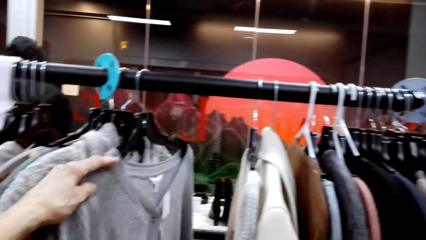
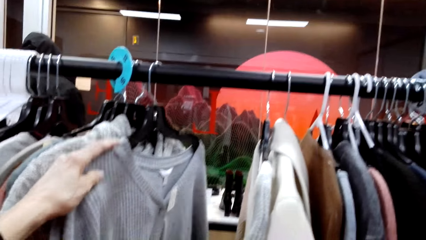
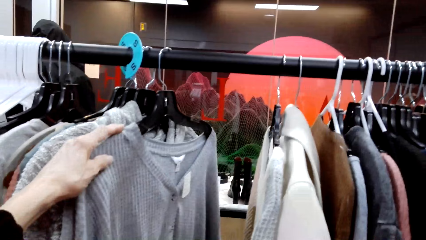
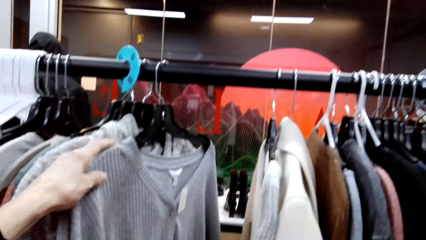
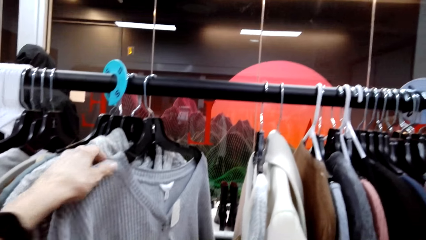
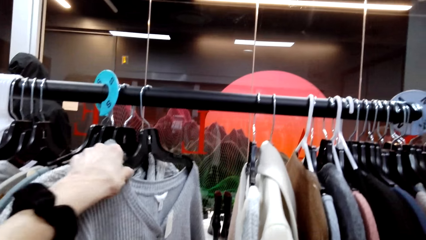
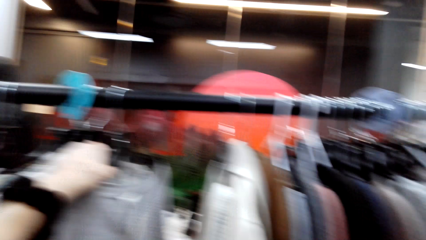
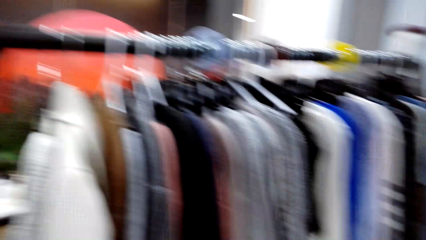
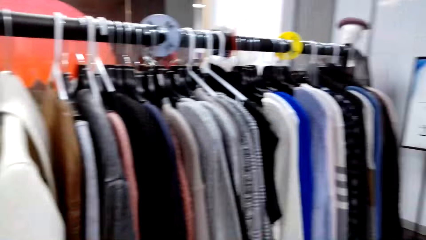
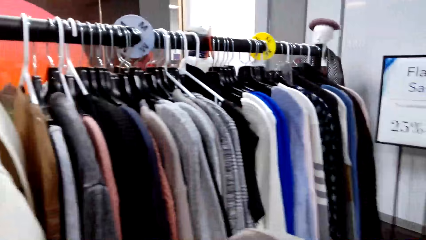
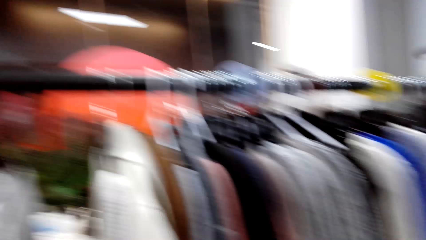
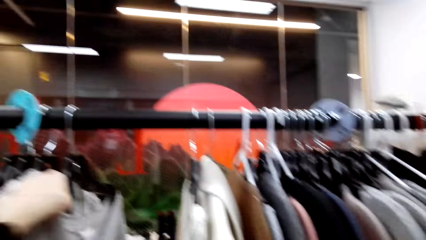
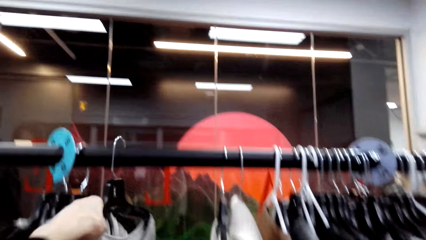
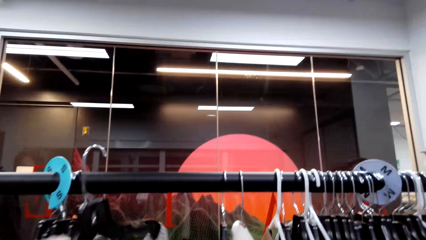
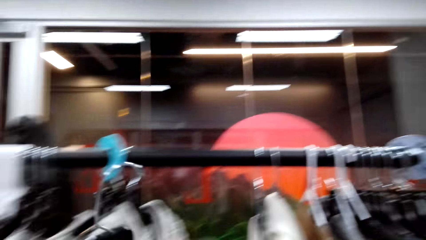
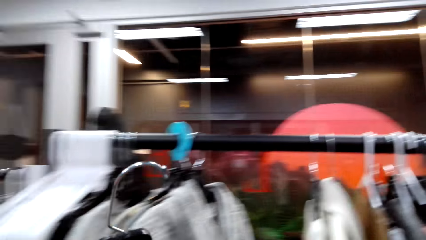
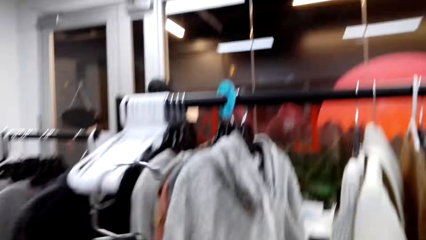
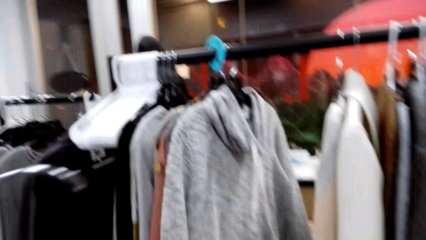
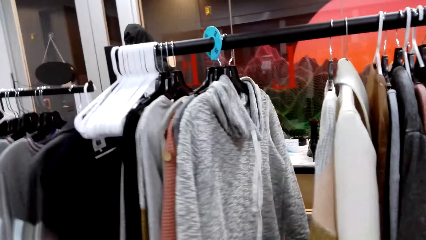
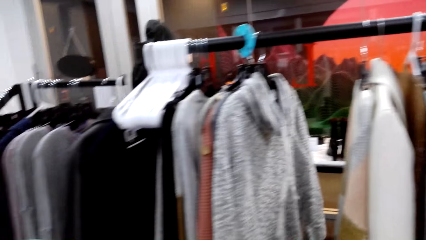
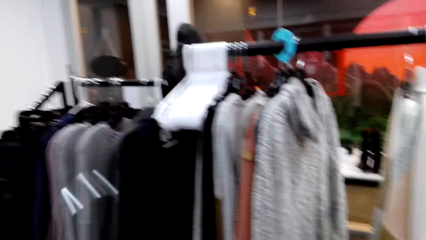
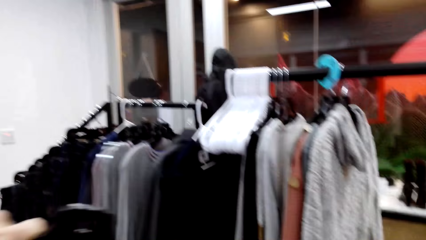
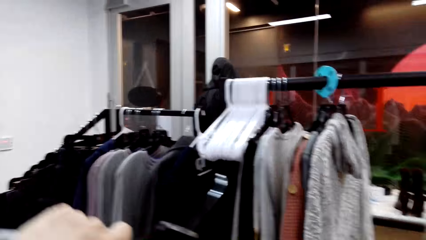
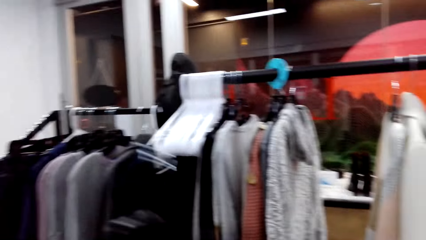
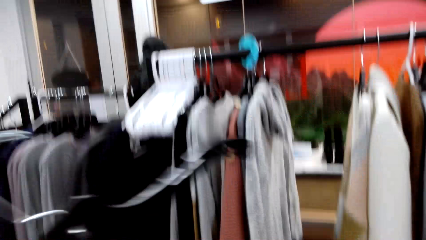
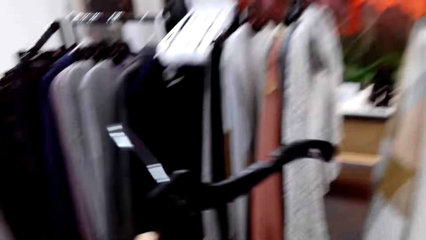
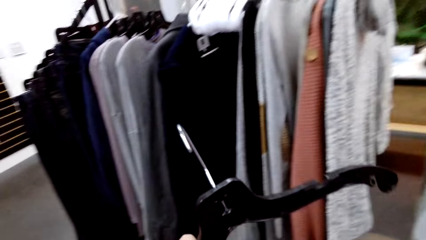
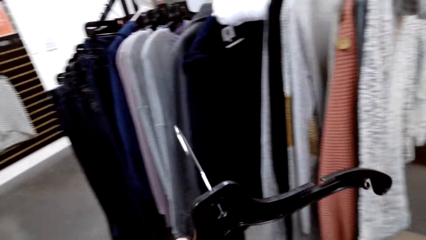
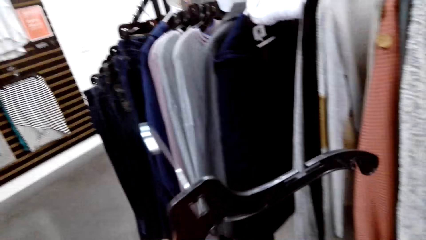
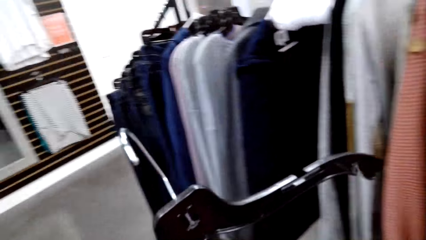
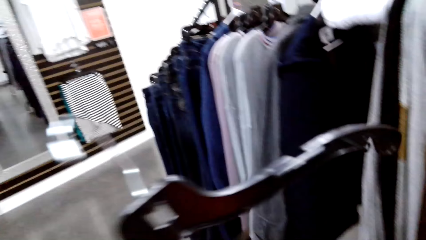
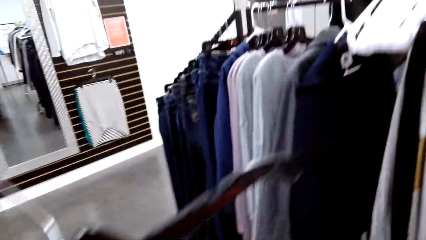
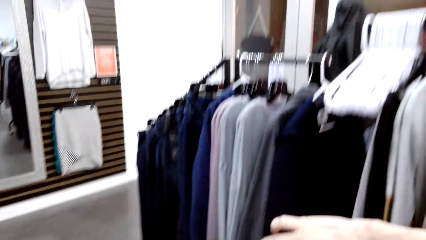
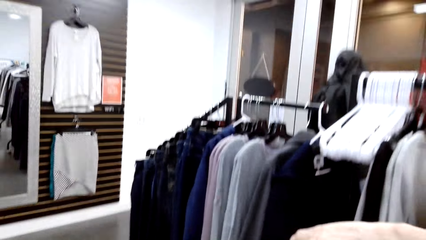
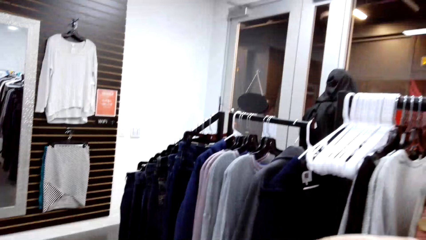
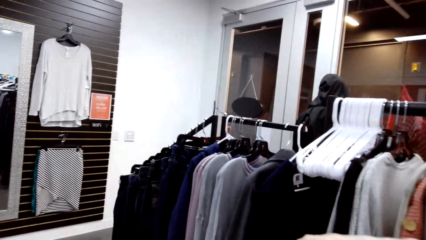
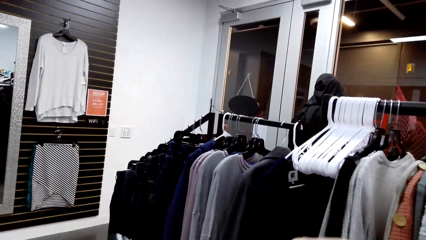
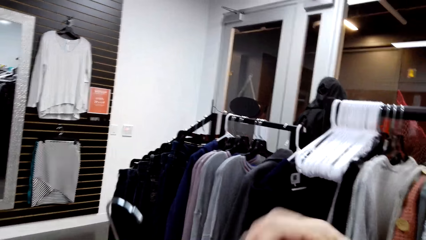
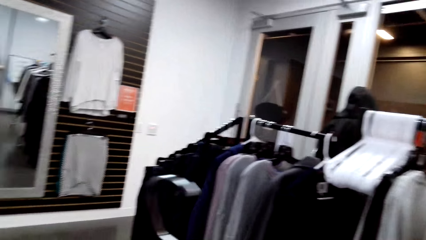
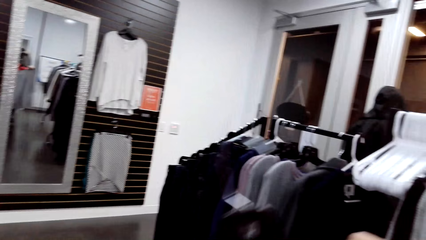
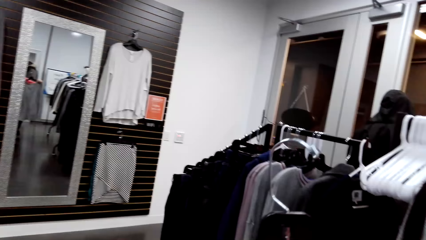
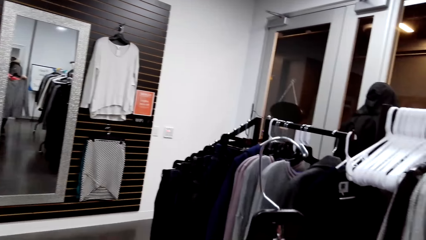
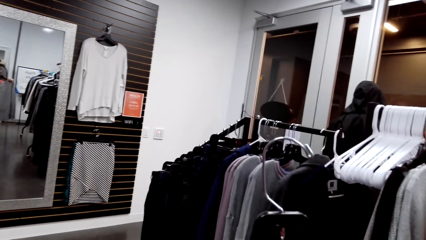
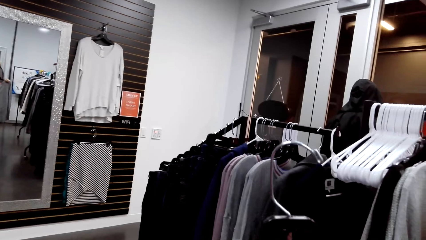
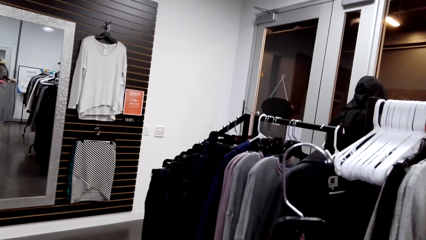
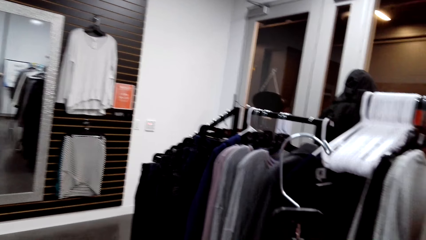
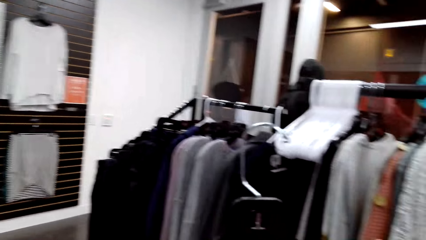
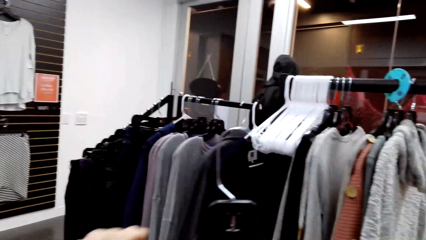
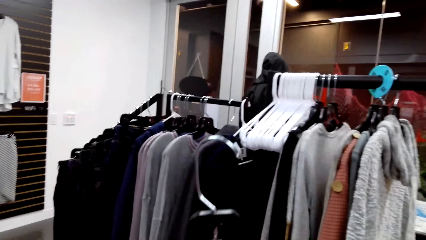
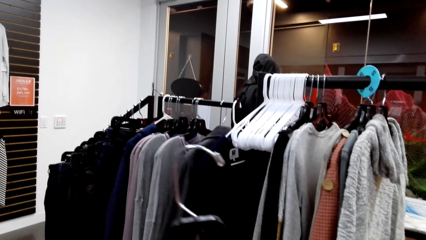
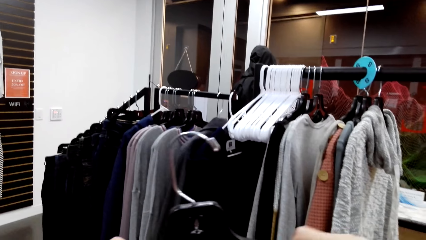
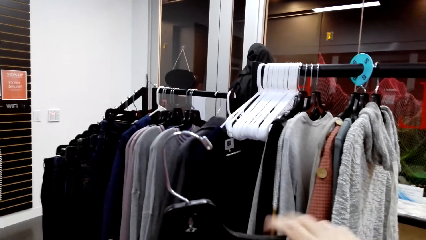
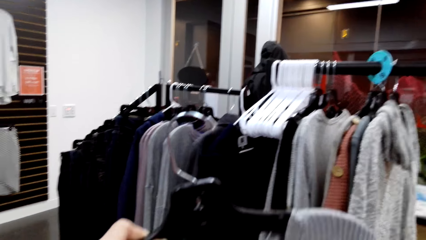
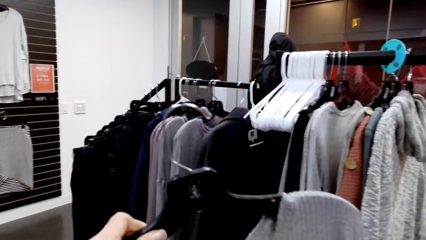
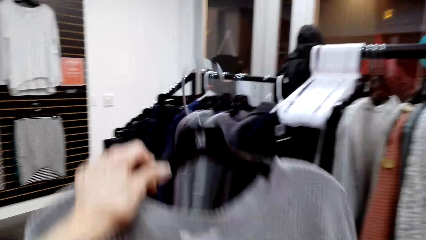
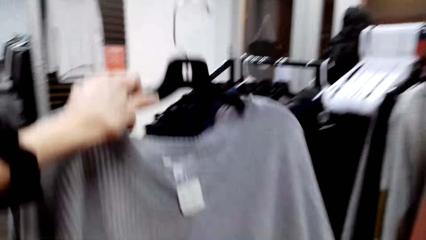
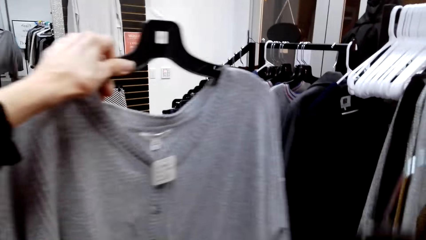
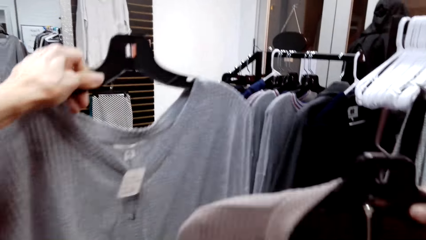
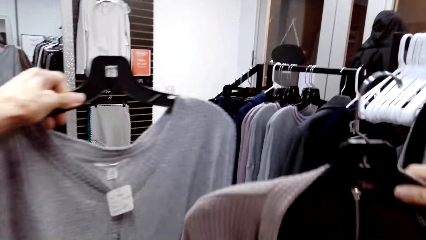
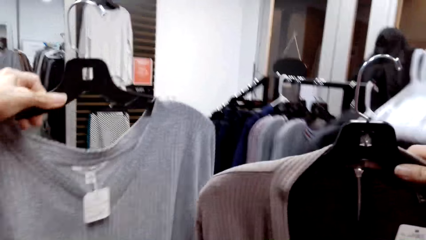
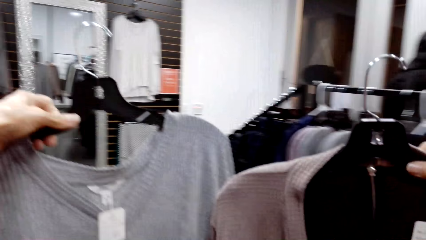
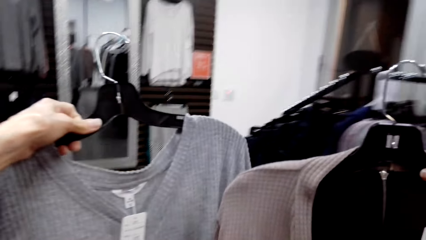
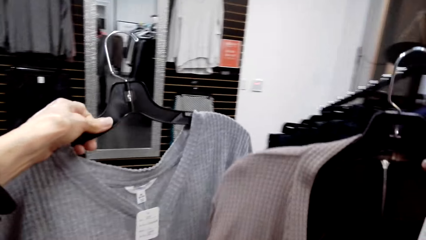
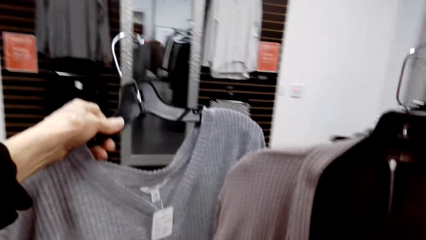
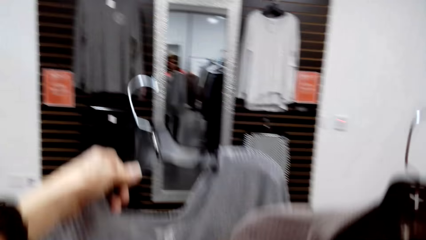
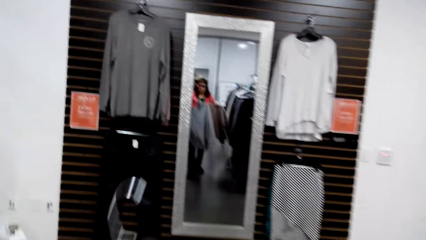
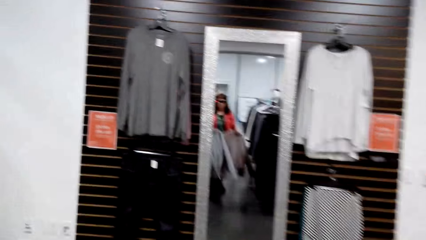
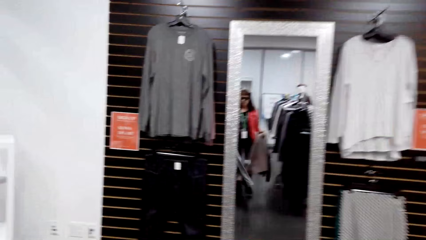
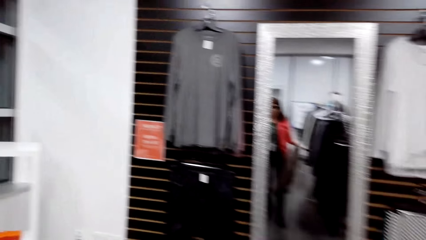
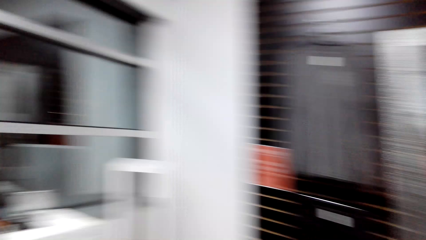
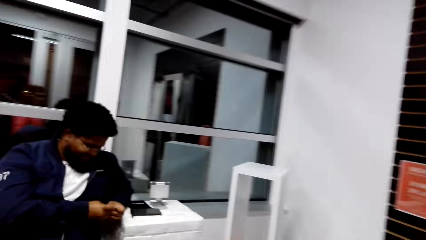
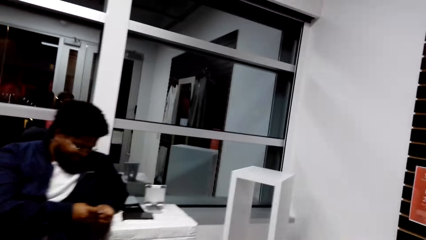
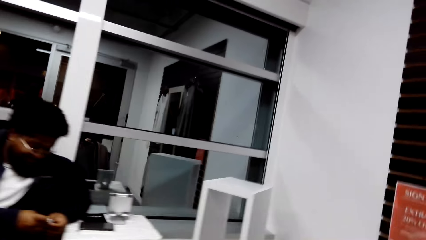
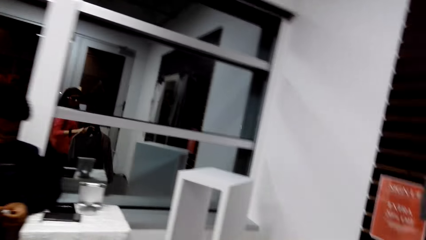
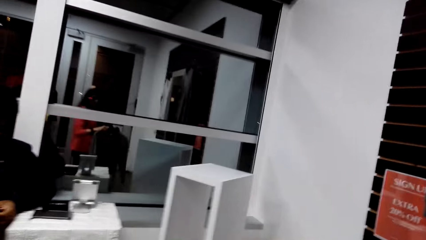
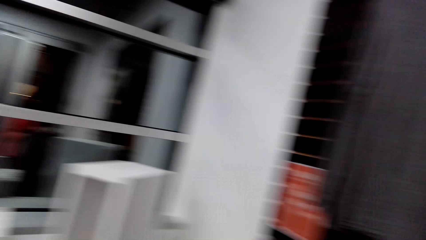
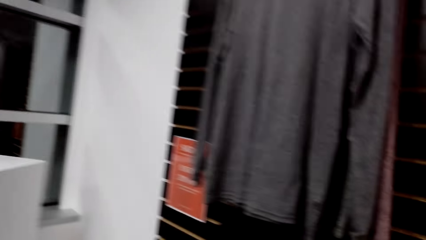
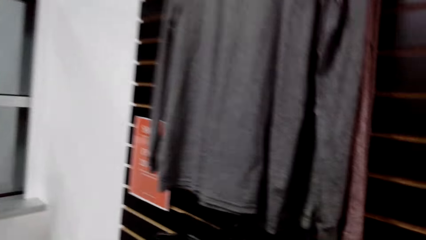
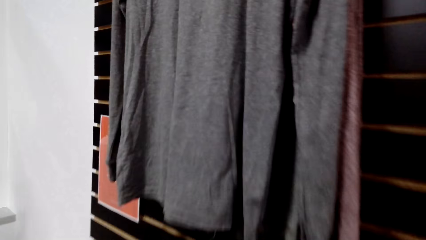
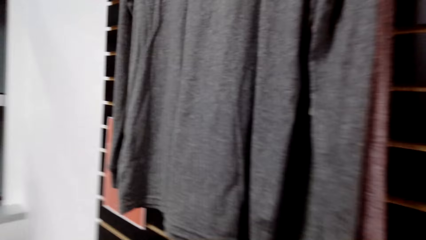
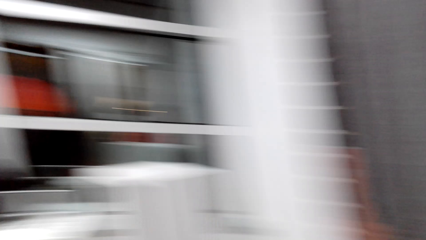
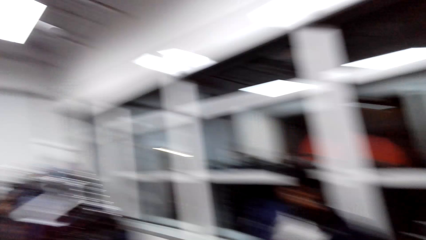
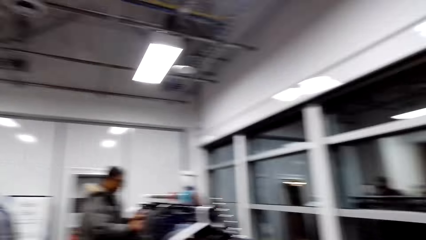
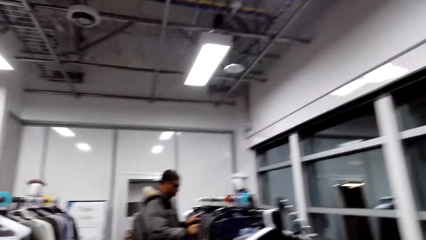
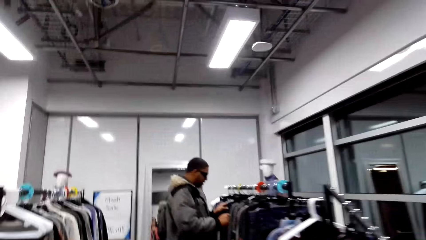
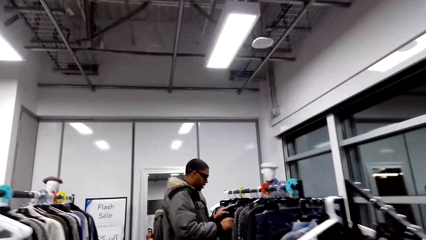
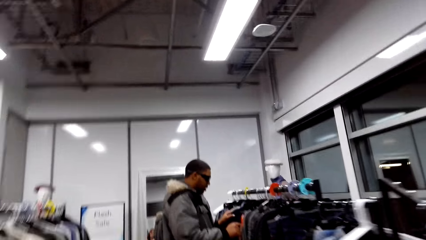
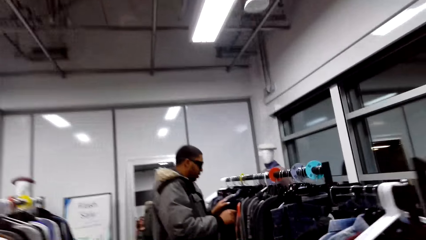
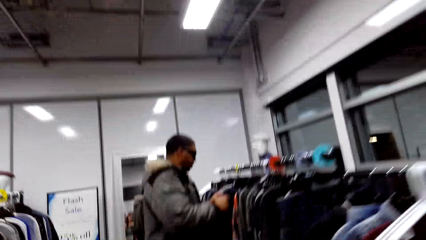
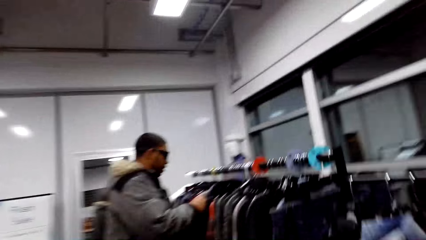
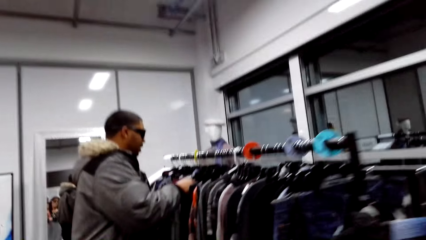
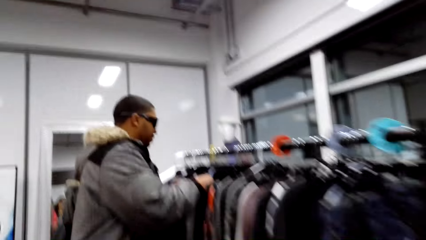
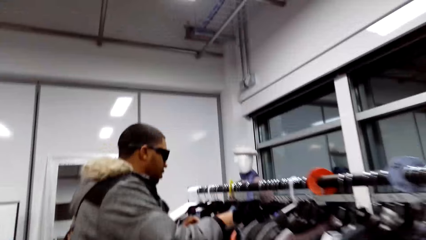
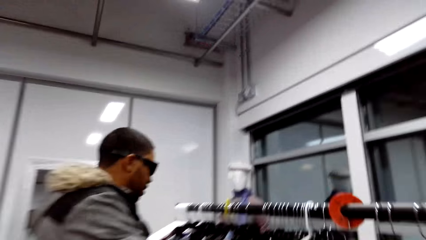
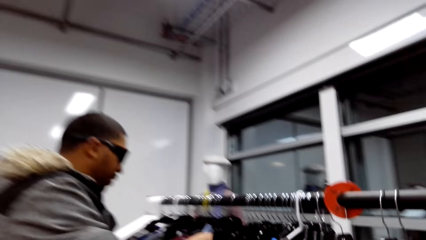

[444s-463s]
The camera wearer looks at the clothes. She holds a cardigan or cloth with her left hand. She removes the cardigan from the display. She removes the cloth from the hanger. She looks around. She holds up the cloth to look at it. She holds the cardigan with her left hand. She holds the cardigan with her right hand. She walks around the store. She looks around.
